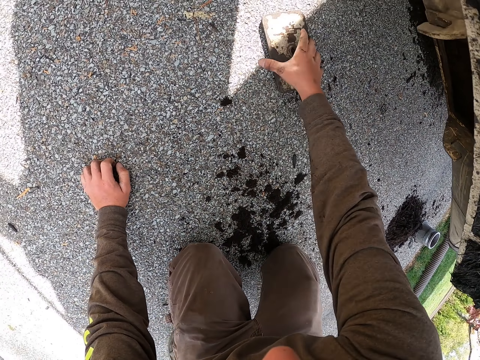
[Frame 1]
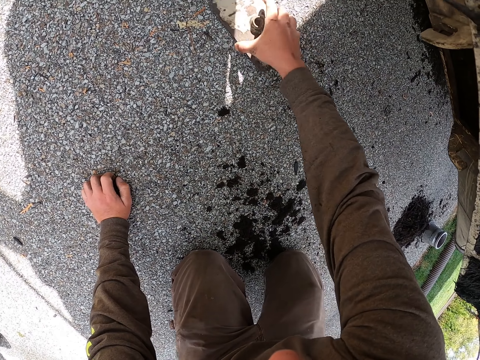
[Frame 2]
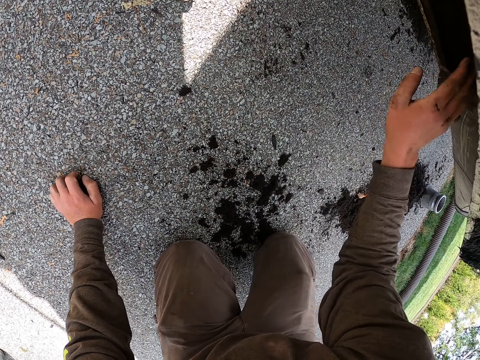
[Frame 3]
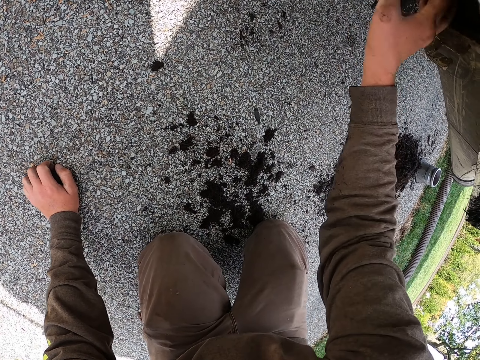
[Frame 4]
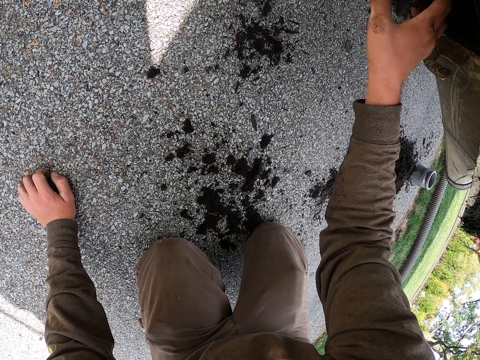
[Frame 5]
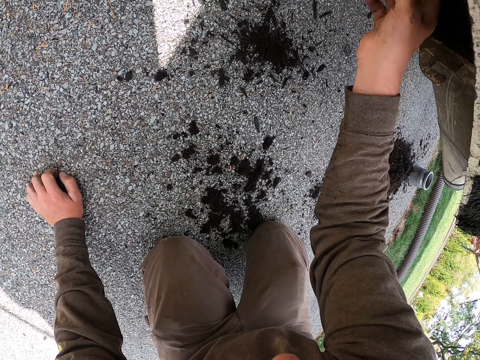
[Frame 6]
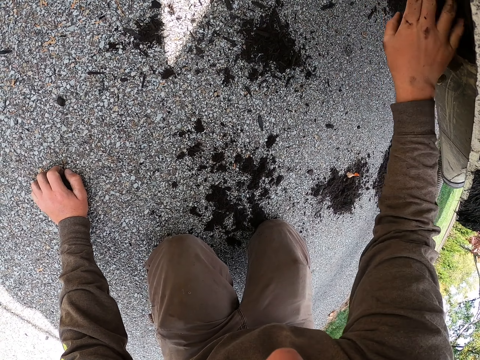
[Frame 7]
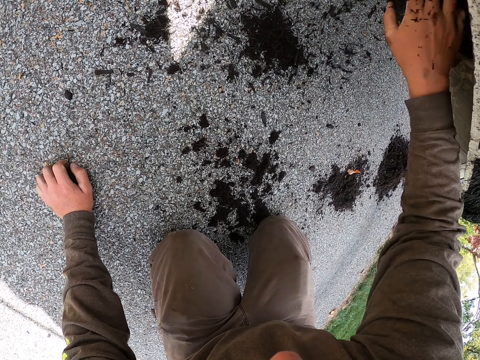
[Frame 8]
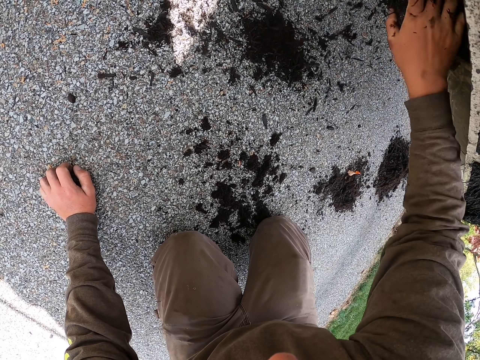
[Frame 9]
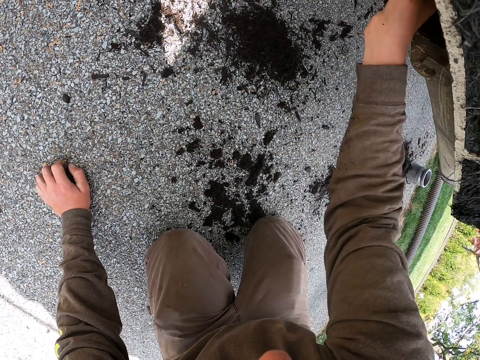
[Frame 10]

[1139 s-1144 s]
The camera wearer throws a metal. He moves the metal. He removes coal from the vehicle with his hand.

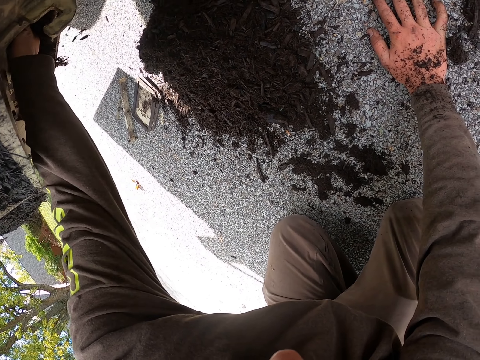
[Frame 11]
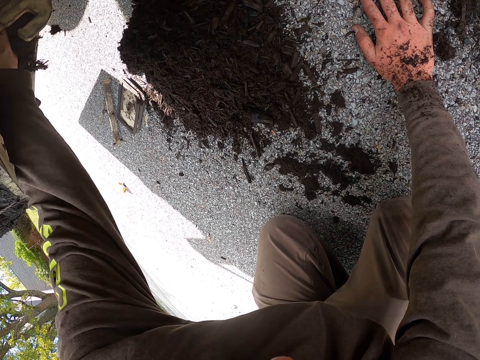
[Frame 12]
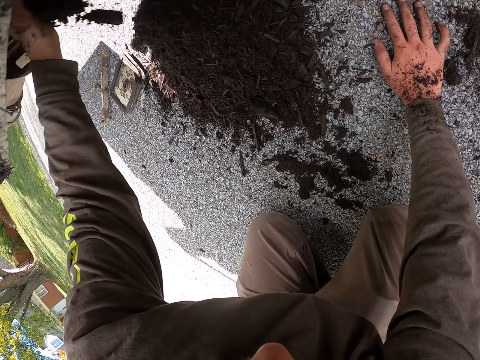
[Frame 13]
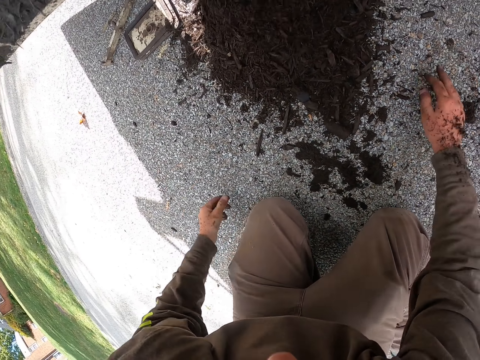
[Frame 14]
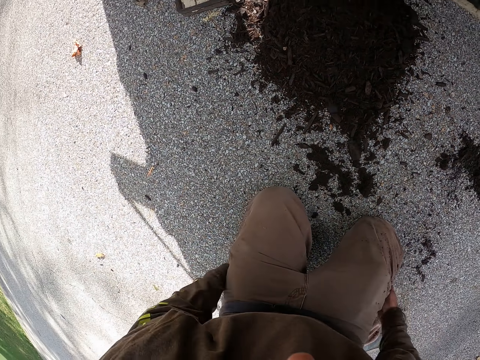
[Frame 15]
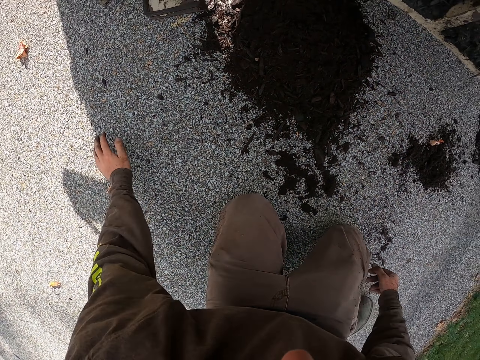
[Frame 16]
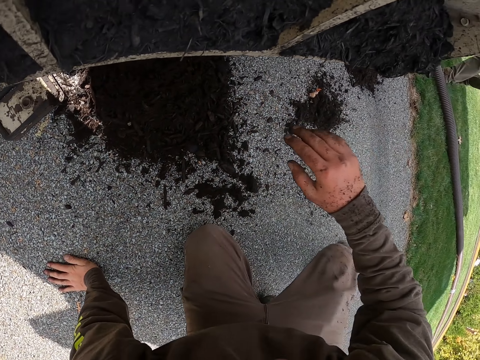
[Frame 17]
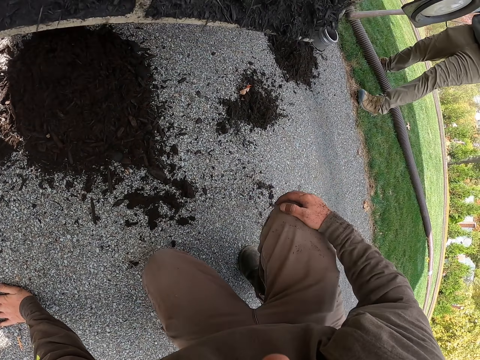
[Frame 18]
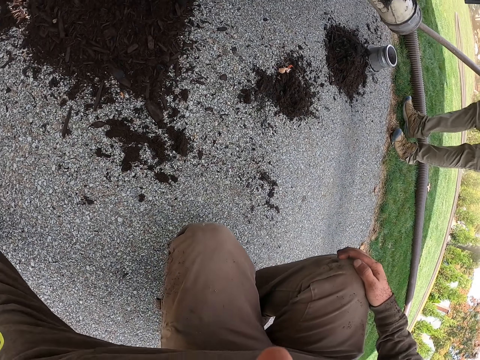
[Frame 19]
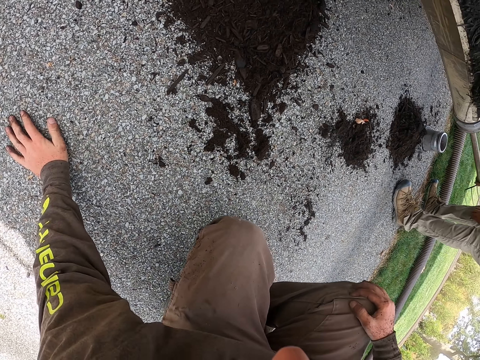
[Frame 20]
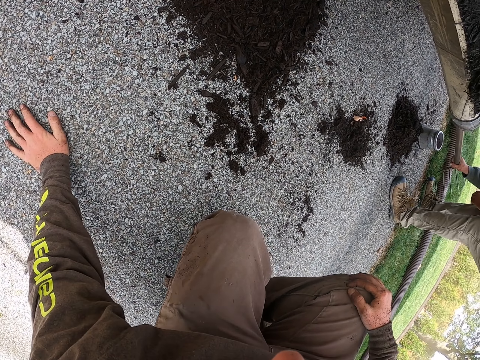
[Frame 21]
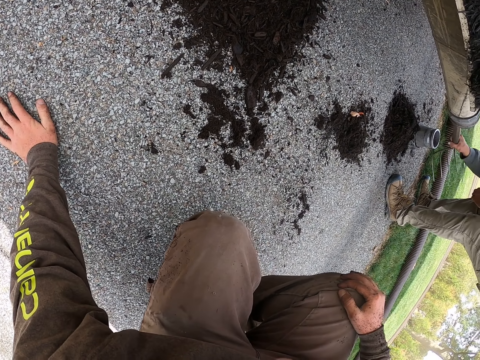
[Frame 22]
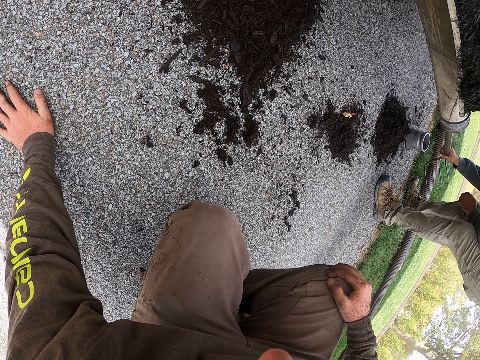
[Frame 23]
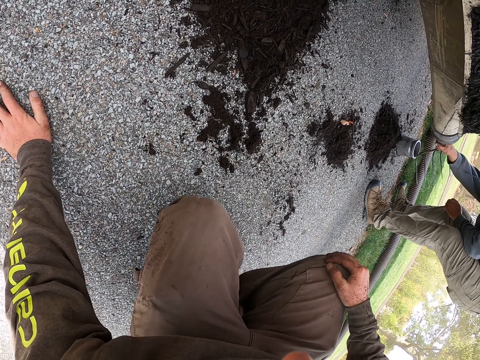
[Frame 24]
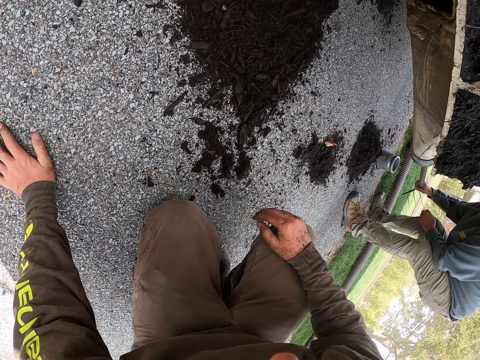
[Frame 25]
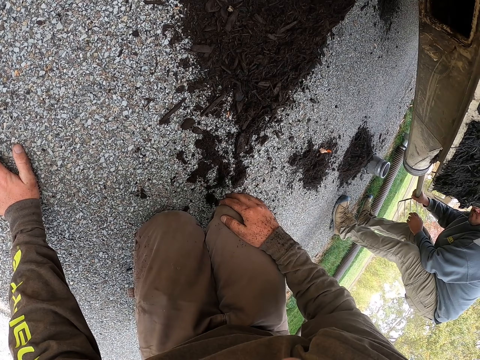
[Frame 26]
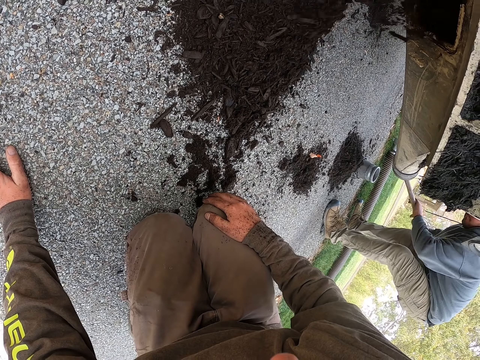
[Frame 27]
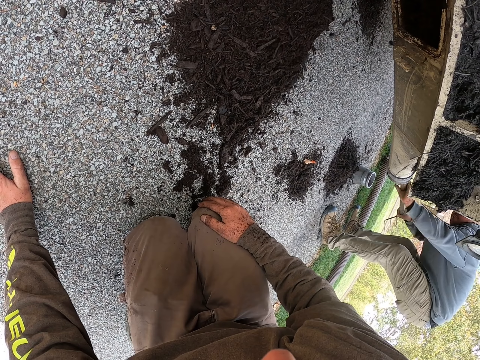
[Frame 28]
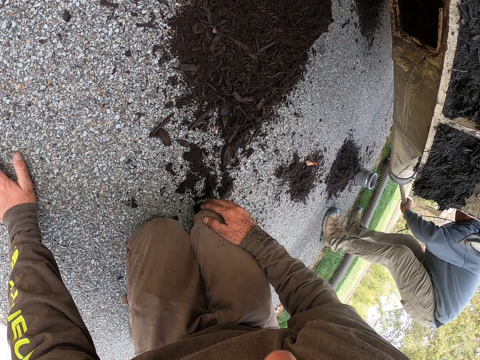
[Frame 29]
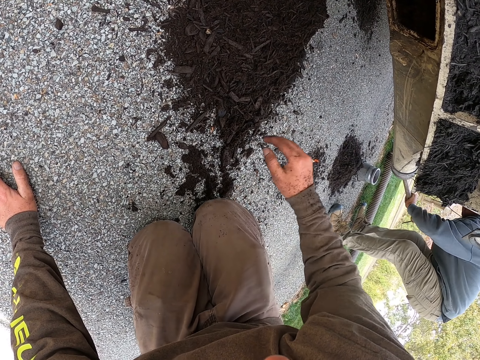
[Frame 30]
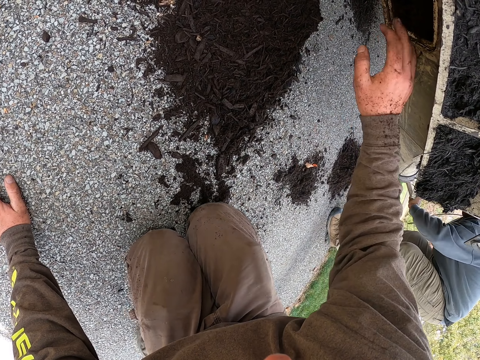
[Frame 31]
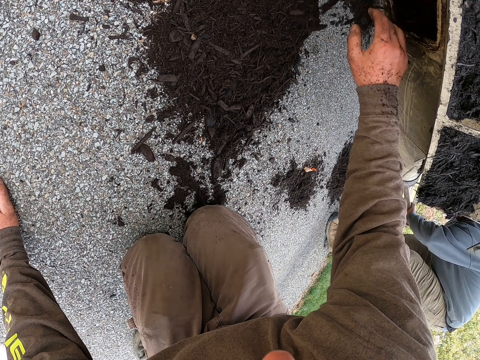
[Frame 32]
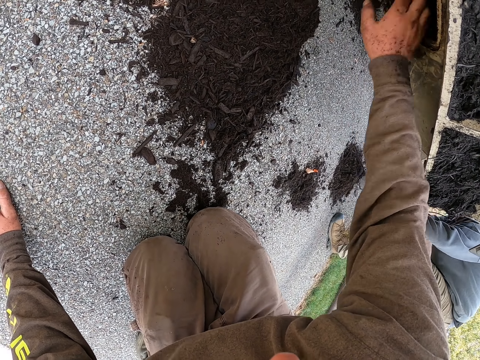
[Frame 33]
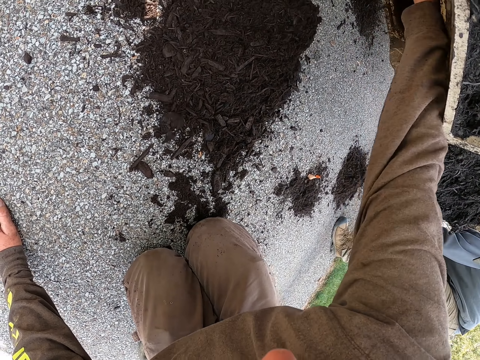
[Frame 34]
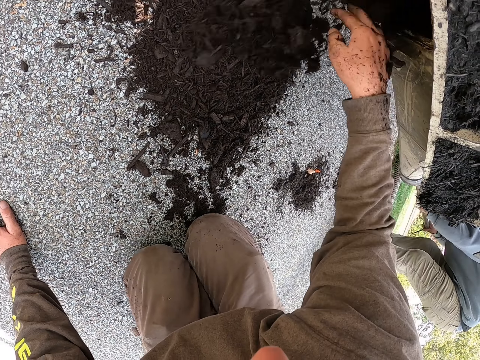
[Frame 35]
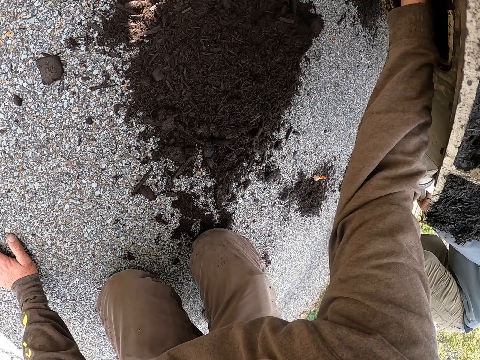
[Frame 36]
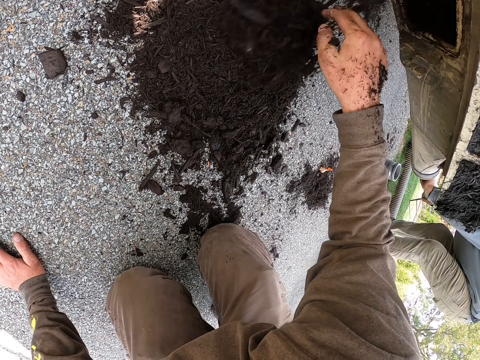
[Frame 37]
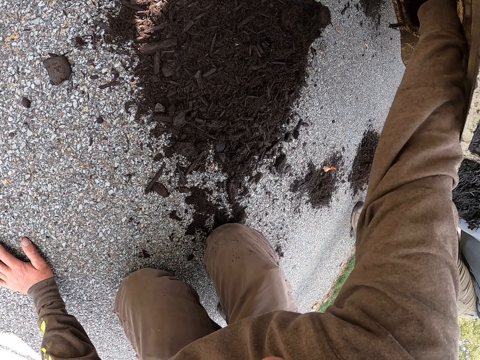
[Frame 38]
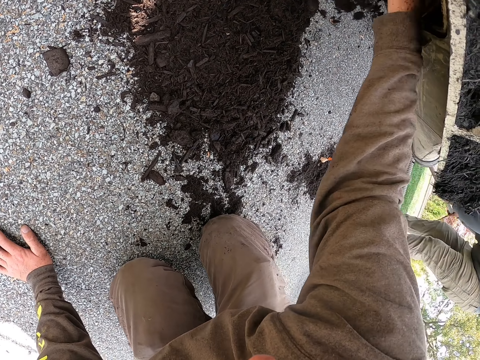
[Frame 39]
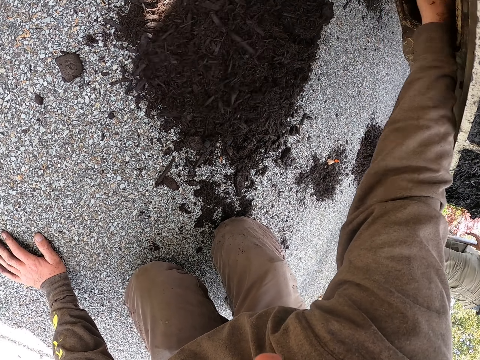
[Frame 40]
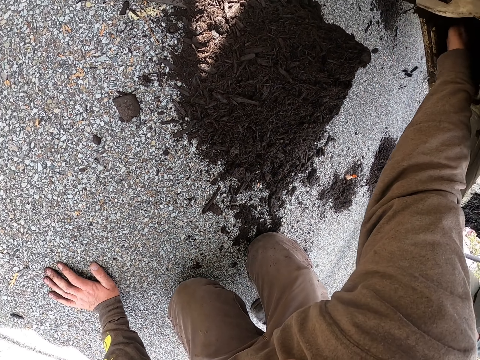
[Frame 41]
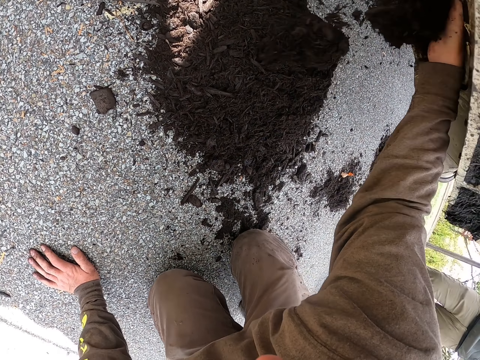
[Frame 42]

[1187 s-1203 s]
The camera wearer wipes his hands on the cloth. He touches the ground and stares around. A person inserts a pole in a hole. The camera wearer removes coal from the vehicle with his hand.

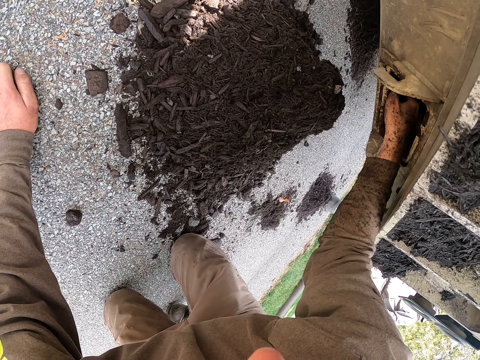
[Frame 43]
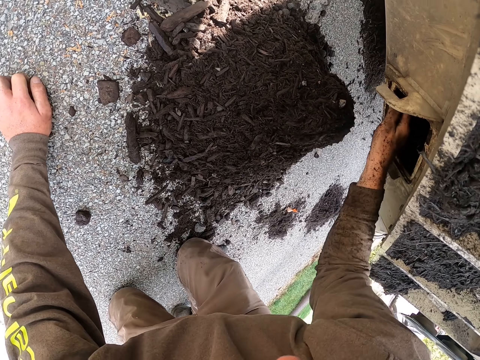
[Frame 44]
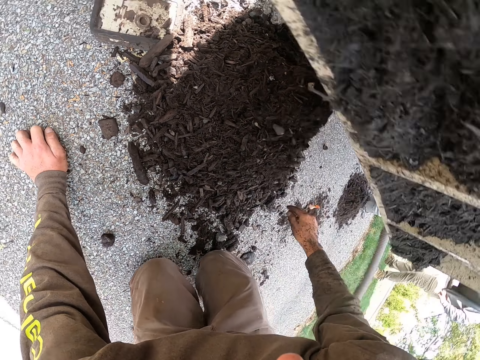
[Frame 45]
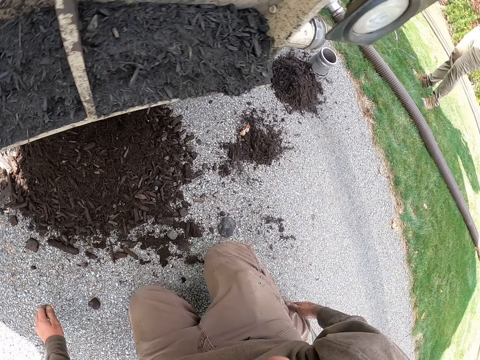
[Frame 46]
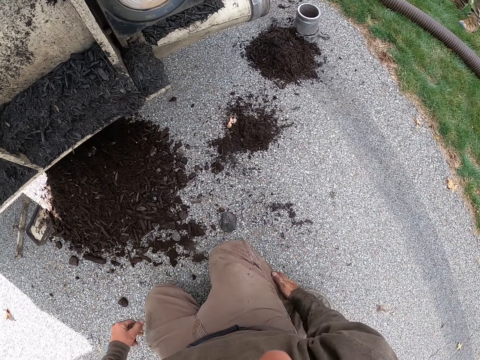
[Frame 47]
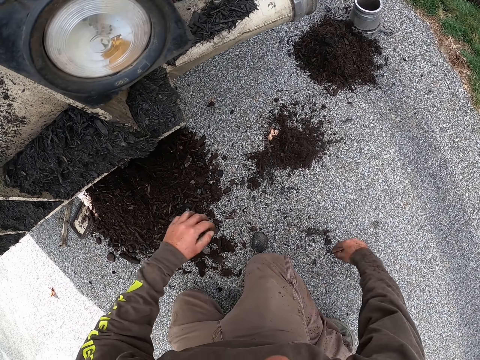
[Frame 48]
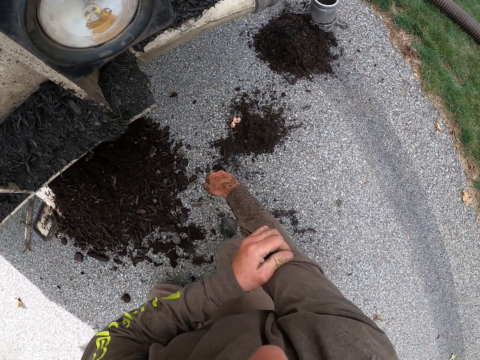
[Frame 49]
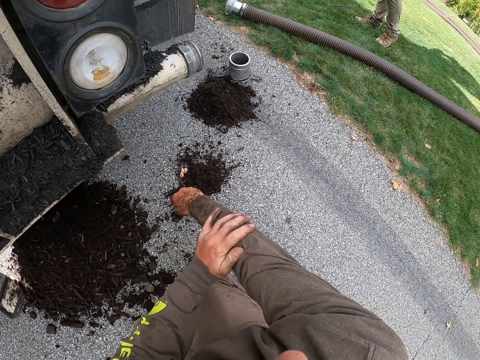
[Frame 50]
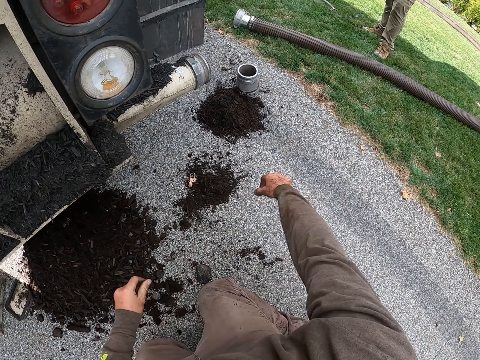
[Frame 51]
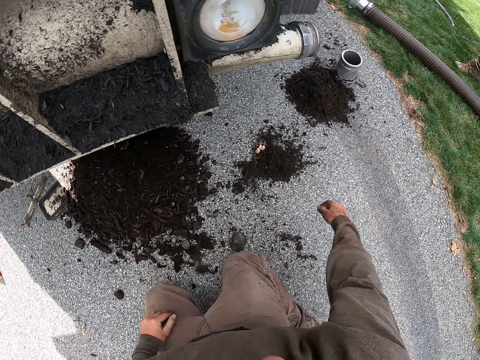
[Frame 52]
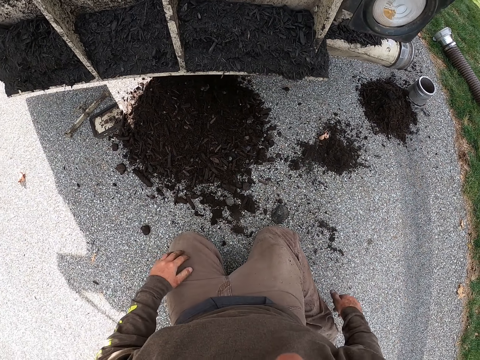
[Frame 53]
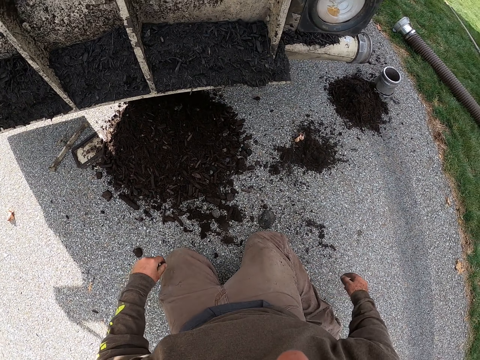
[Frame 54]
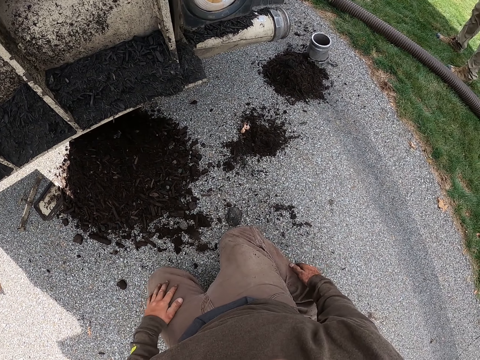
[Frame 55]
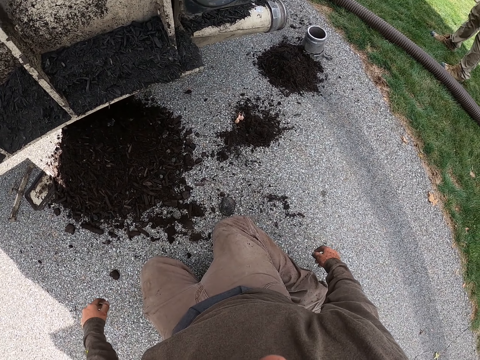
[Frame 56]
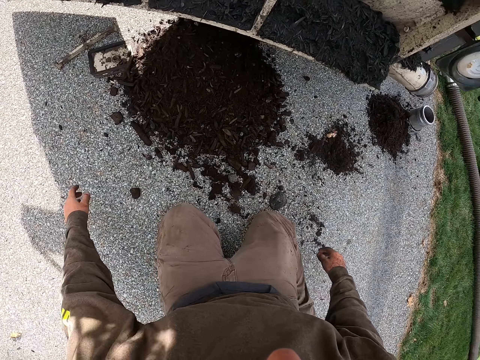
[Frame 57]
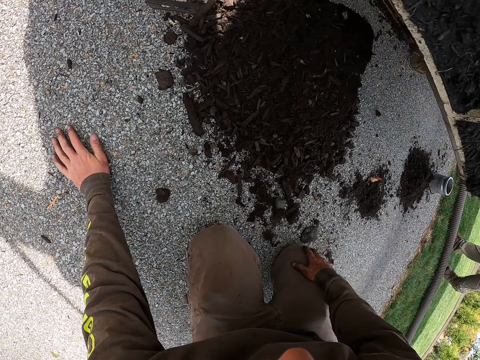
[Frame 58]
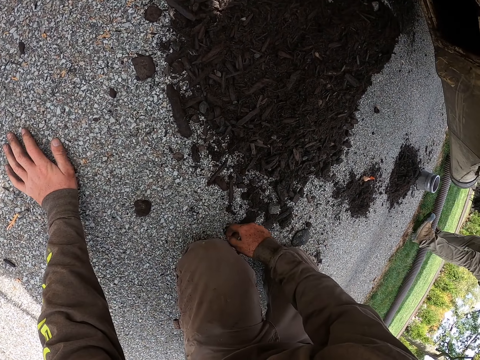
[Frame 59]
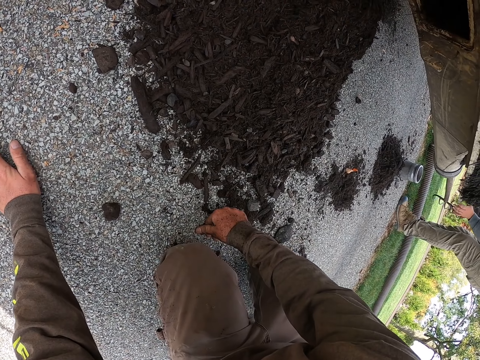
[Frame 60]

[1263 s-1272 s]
The camera wearer looks around. He wipes his hands on the cloth. He wipes his hand on his sweater. He wipes his hand on the cloth. He looks around and places a hand on the ground.
